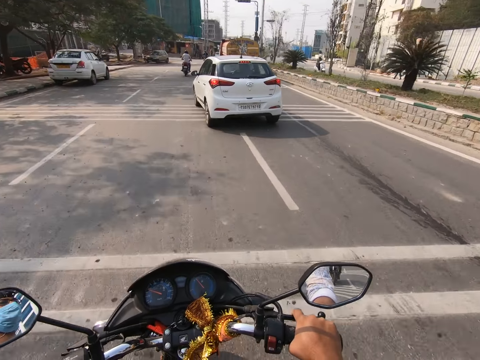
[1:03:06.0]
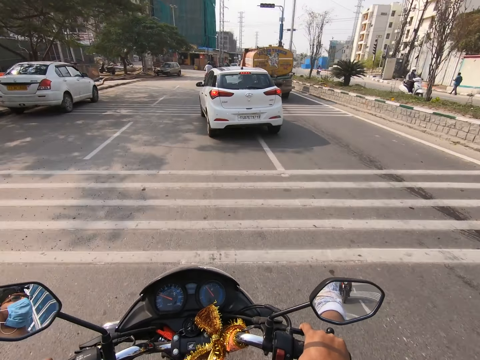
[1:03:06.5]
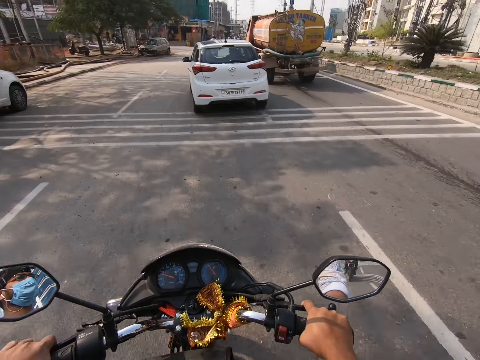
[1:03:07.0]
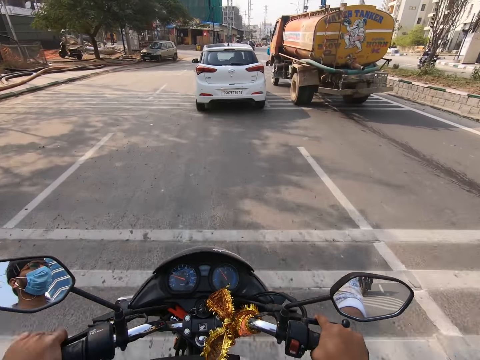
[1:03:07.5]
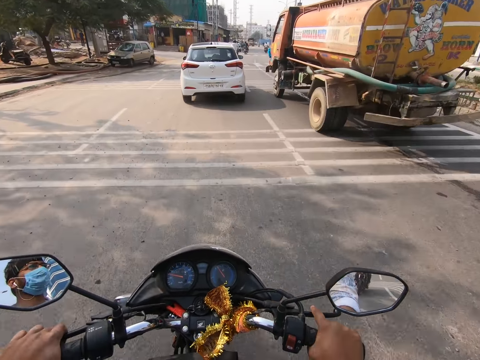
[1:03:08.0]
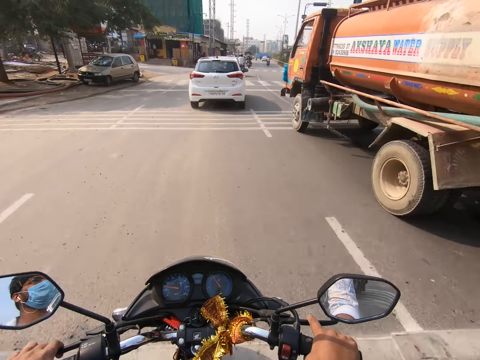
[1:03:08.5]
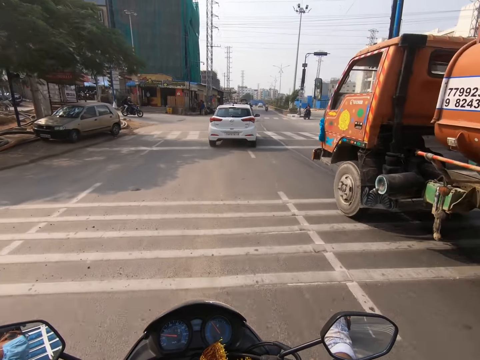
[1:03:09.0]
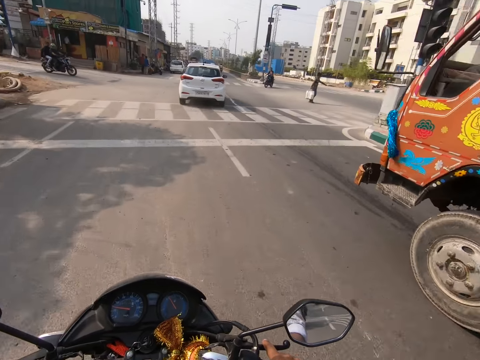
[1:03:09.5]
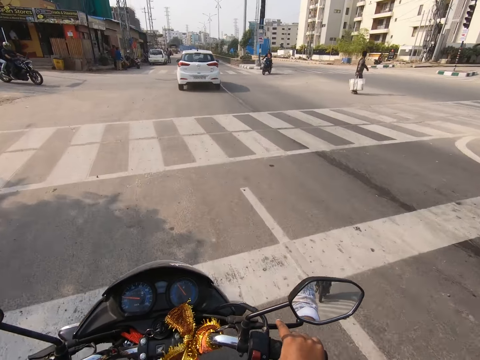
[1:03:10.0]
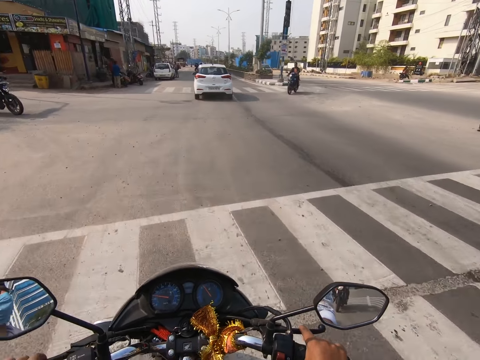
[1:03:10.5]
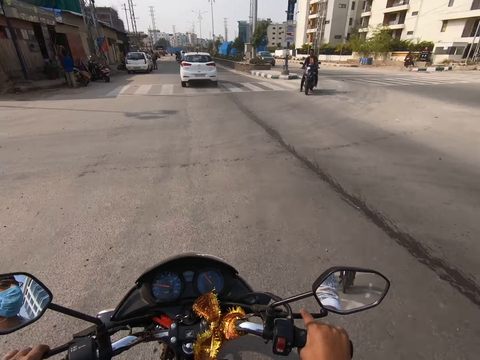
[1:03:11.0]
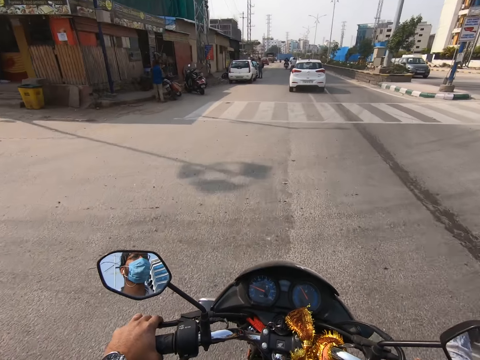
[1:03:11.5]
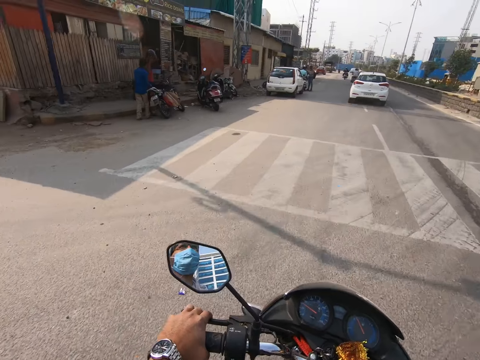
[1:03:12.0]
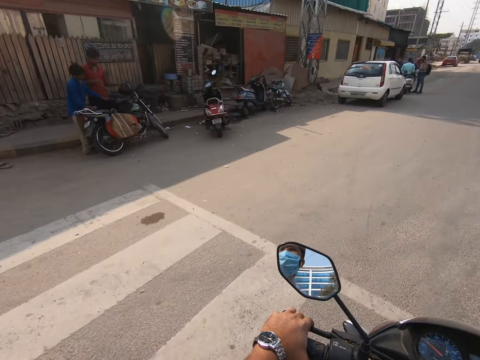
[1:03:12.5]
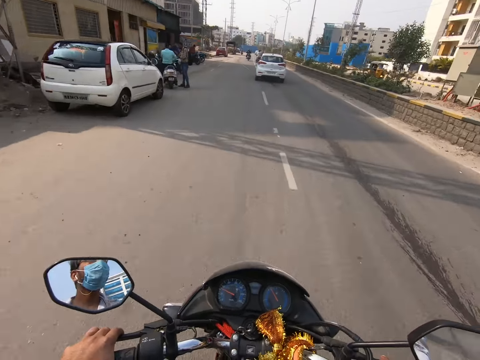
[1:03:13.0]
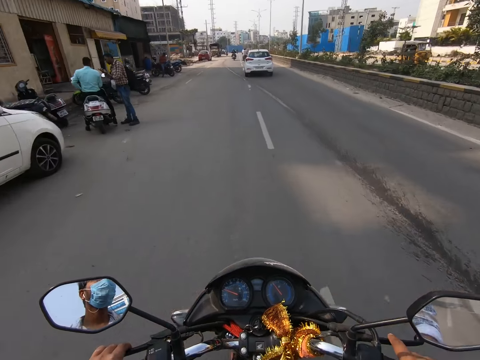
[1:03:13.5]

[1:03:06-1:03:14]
The camera wearer rides the motorcycle past a truck.

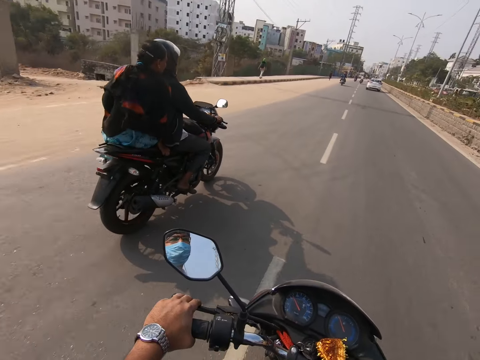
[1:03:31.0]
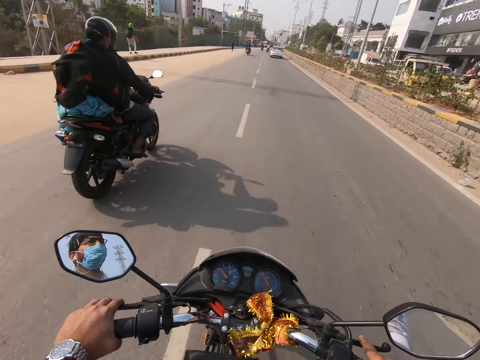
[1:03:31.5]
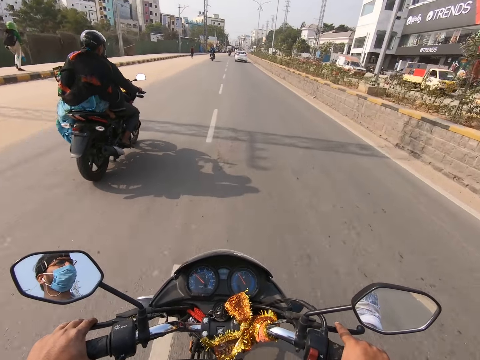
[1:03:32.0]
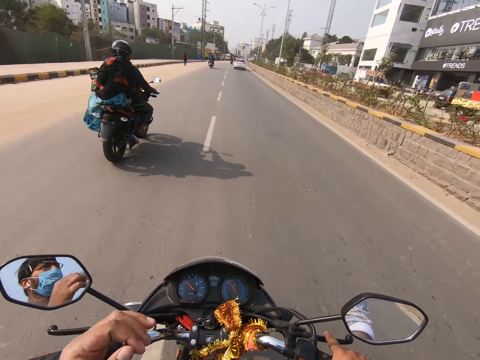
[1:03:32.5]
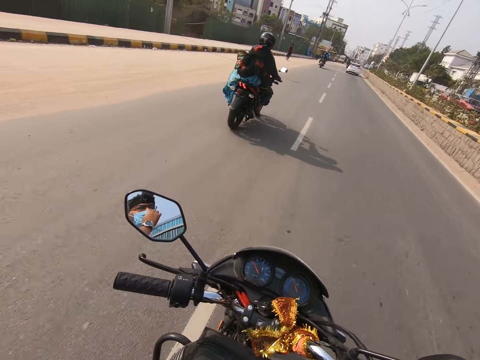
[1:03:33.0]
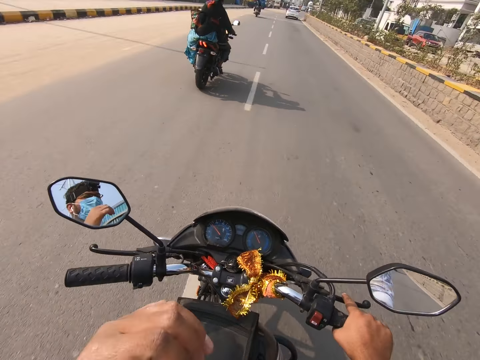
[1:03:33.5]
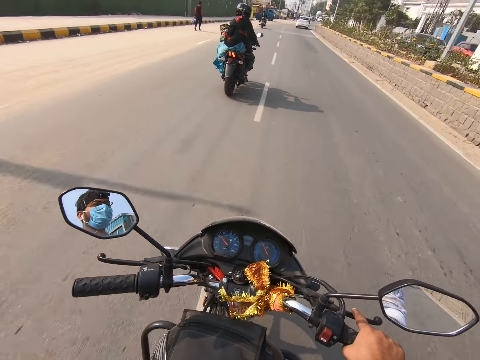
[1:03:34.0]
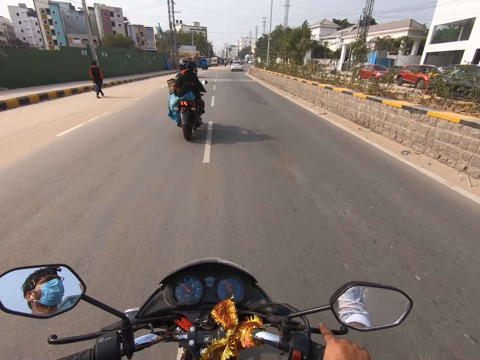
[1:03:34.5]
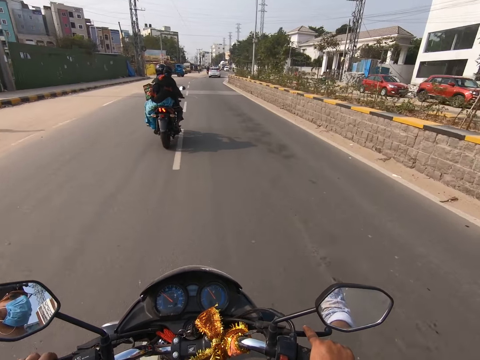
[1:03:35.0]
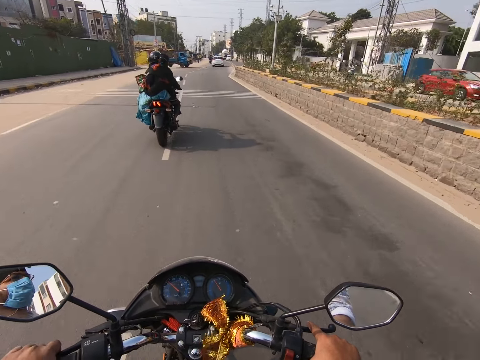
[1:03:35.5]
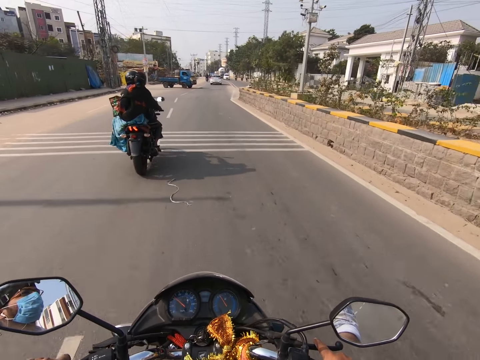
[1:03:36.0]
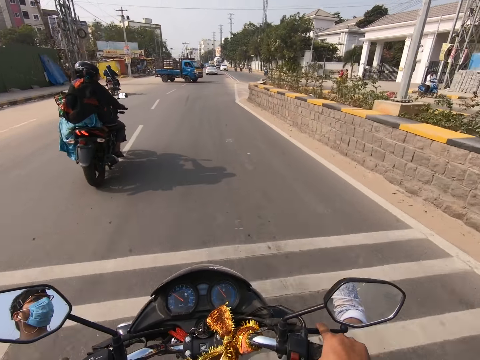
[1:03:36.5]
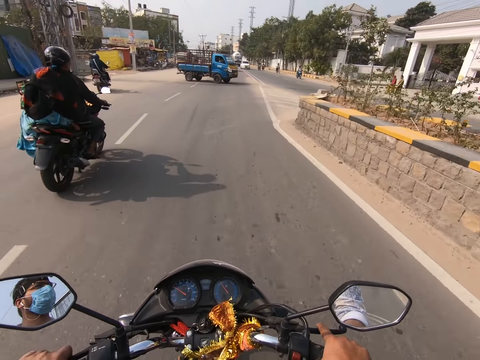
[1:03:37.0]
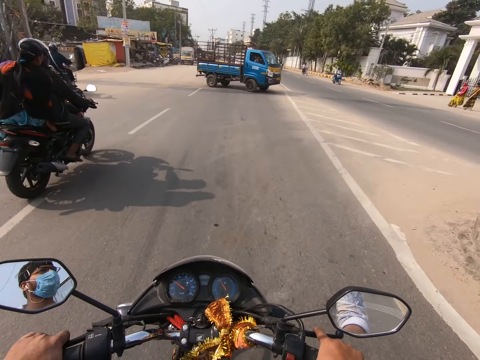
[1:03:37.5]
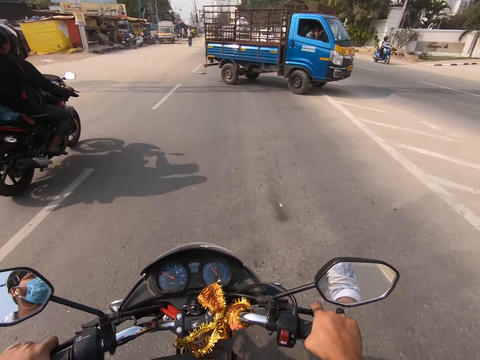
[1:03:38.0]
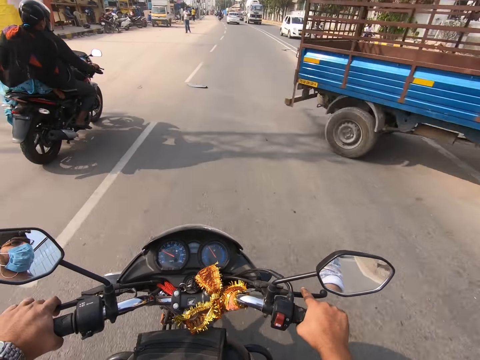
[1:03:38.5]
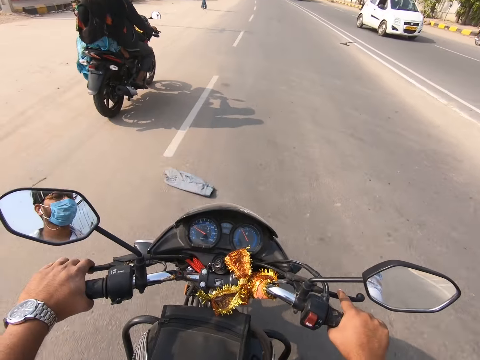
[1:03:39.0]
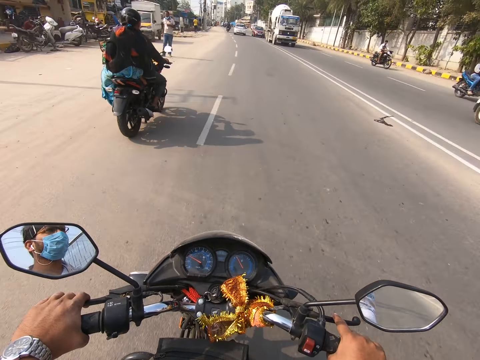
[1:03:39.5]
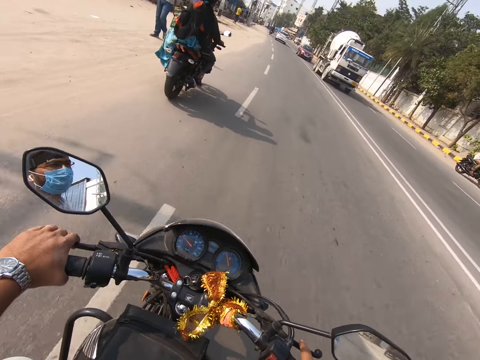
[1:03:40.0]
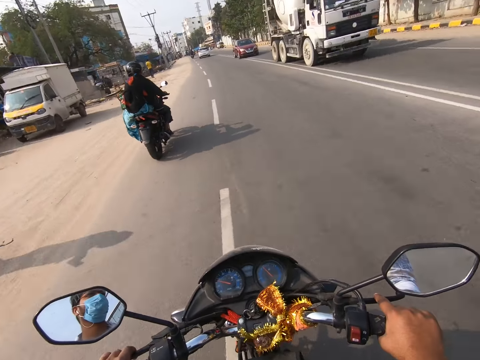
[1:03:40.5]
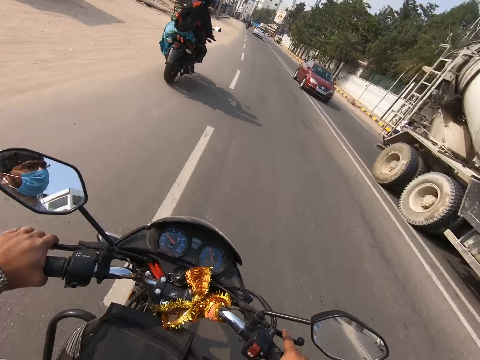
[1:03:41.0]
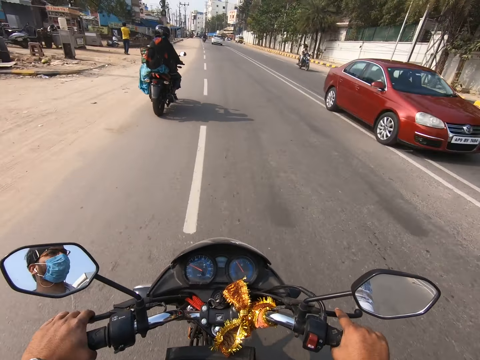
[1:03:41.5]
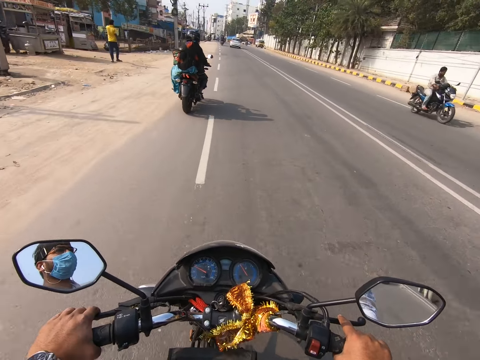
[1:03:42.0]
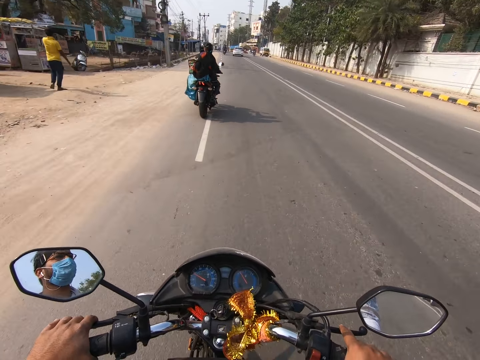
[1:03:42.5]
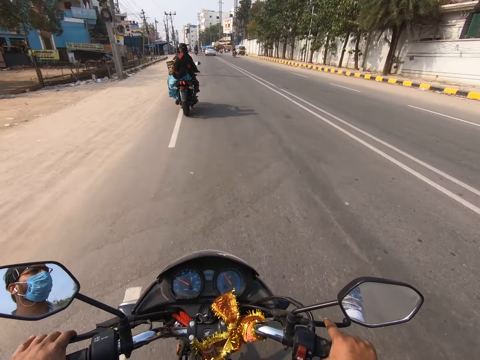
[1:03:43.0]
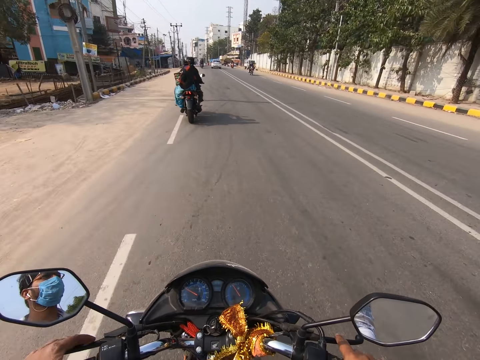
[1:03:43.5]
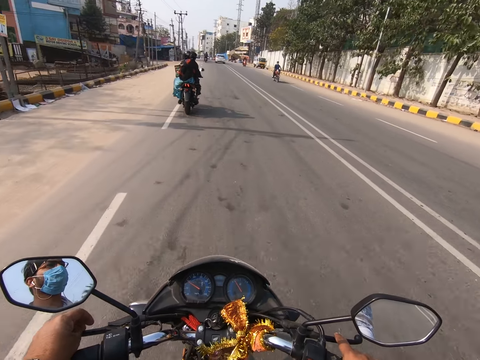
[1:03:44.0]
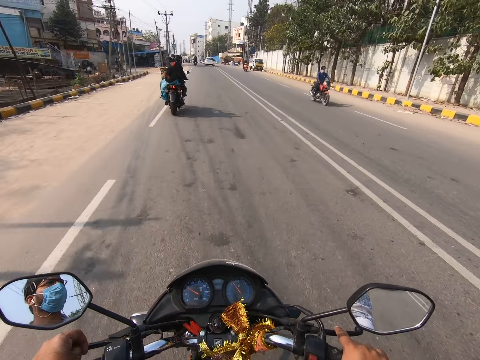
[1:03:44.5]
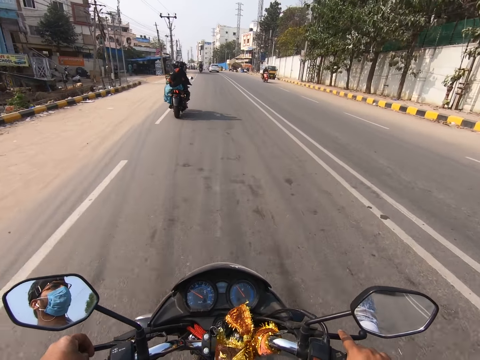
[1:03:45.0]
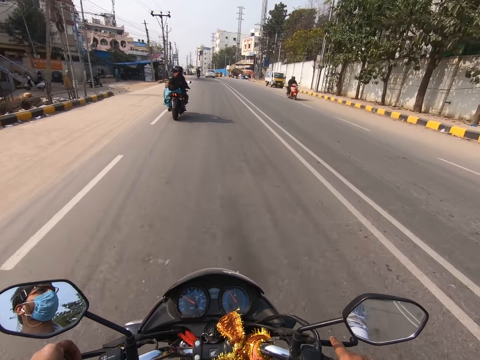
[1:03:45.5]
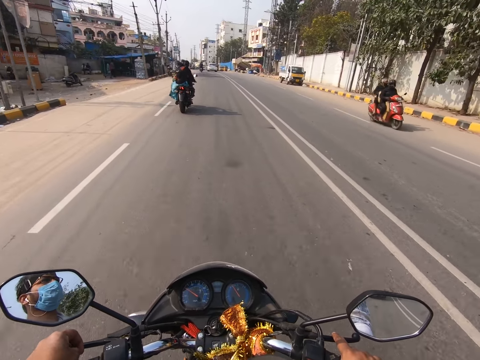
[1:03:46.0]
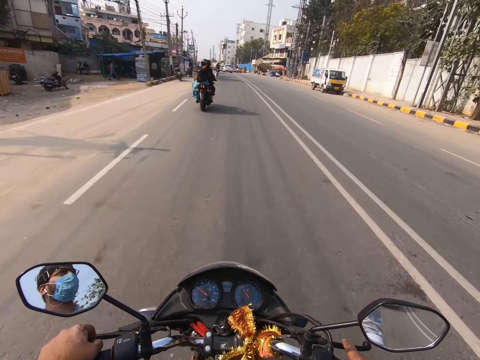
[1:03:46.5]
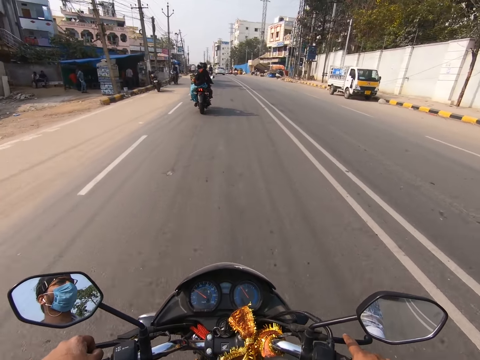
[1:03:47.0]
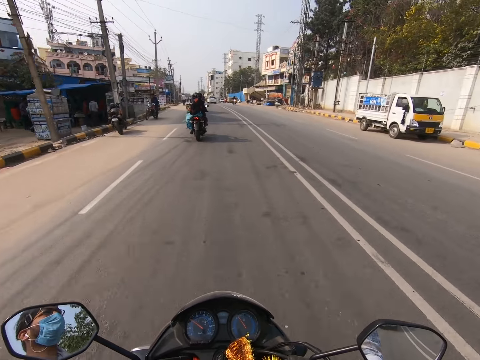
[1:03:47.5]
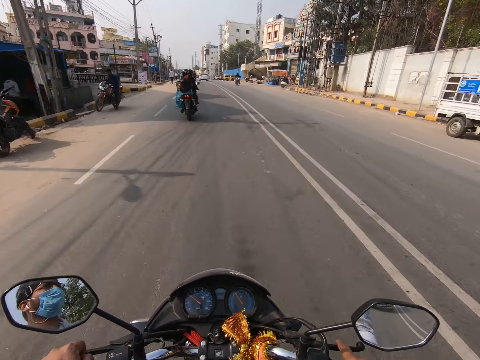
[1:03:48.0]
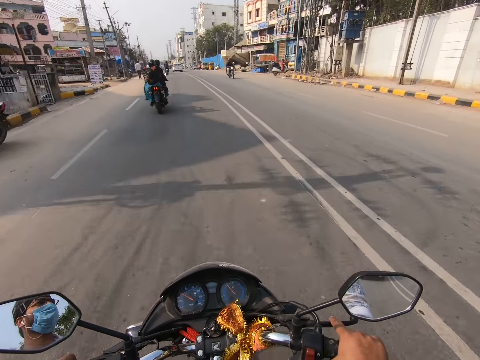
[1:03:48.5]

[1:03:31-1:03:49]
The camera wearer adjusts a nose mask on his face with his left hand. He holds the left handlebar of the bike with his left hand. He adjusts his left hand on the left handlebar.
